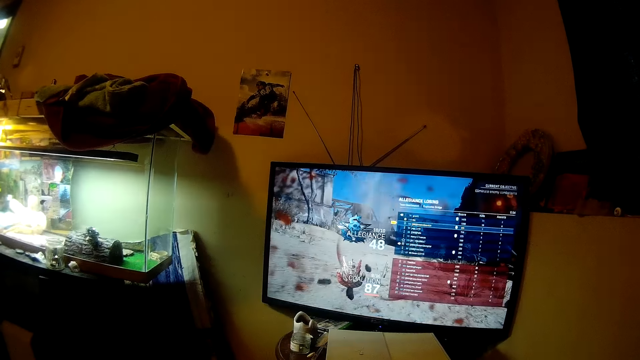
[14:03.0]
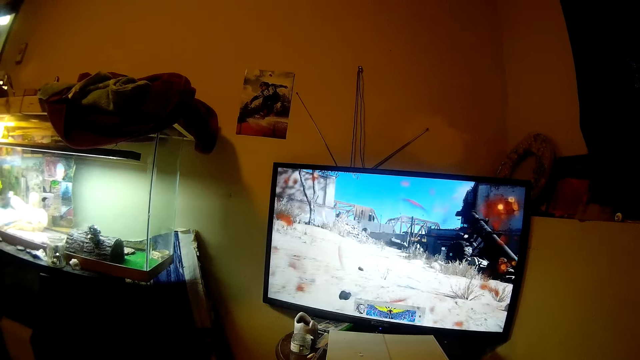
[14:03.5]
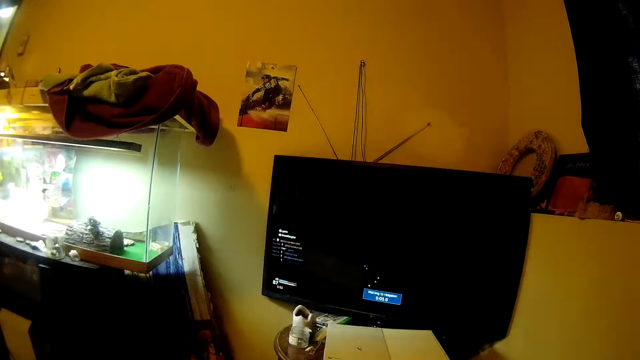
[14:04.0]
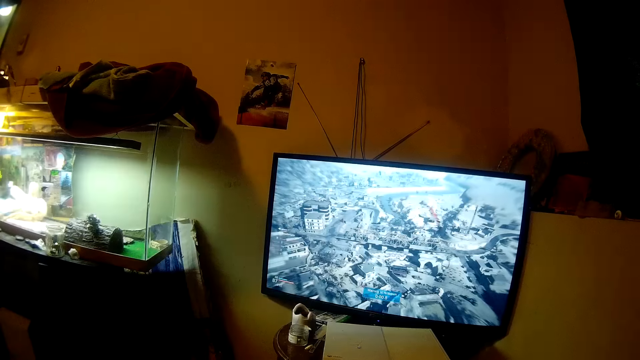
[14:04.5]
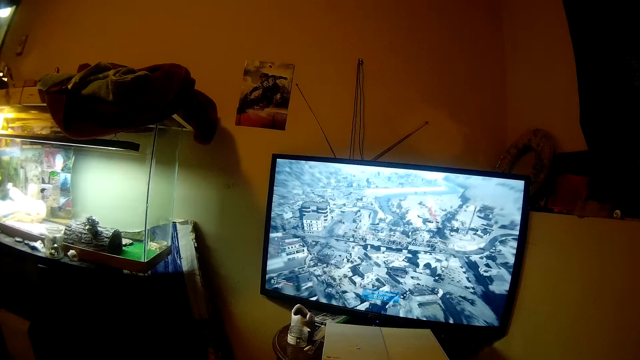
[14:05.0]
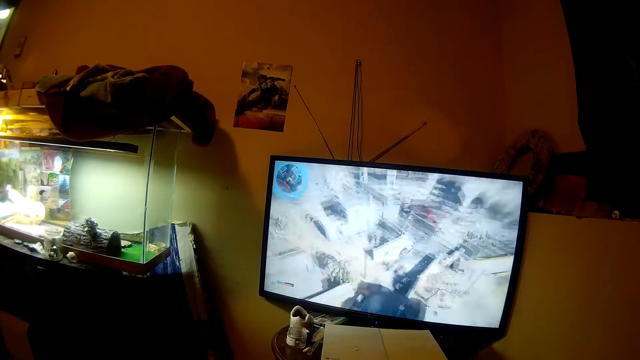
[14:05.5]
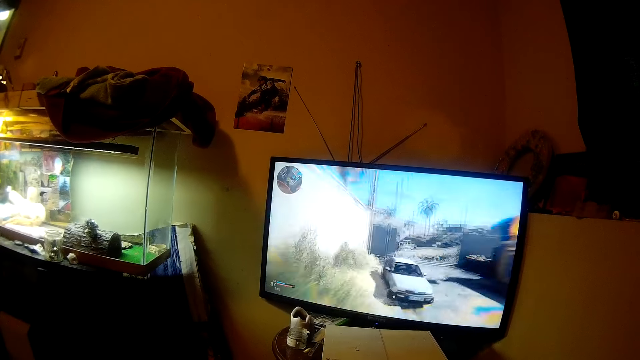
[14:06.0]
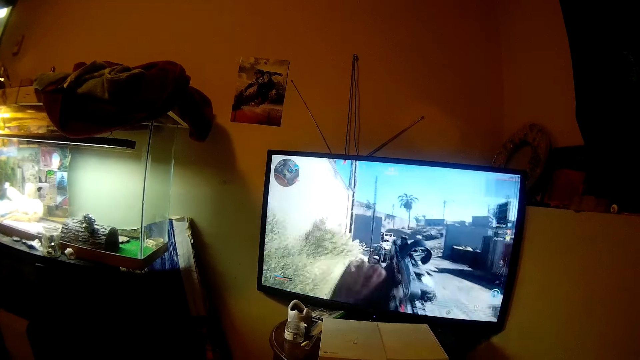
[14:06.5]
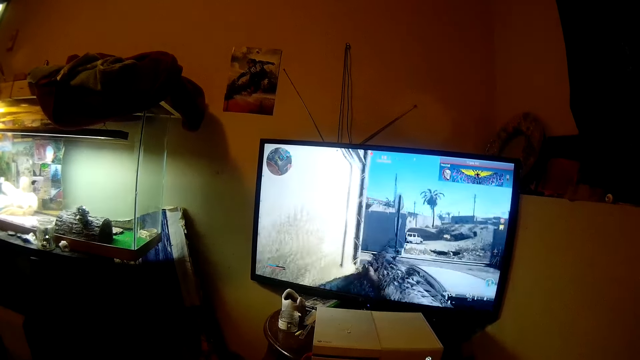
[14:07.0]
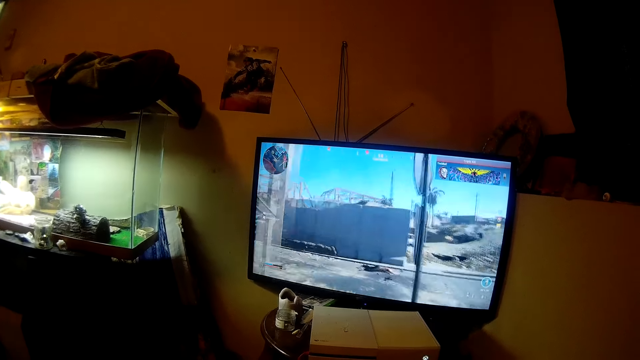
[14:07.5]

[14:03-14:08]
The camera wearer plays the video game.

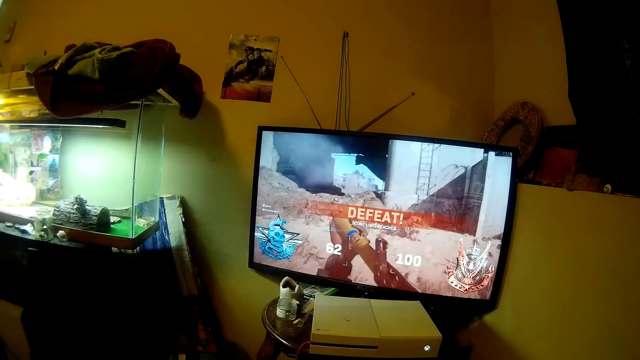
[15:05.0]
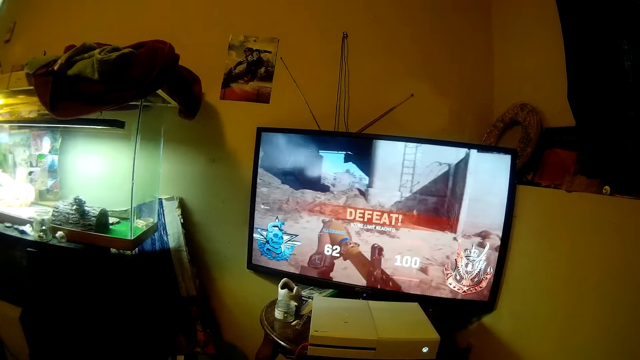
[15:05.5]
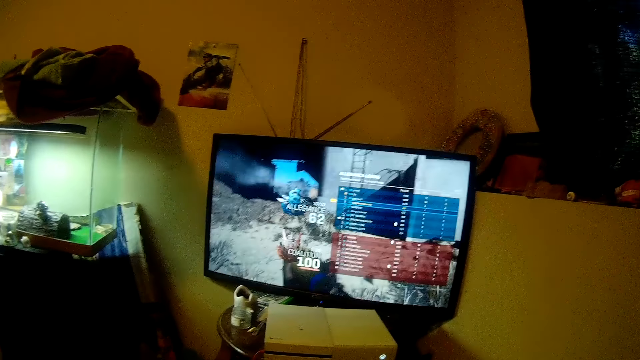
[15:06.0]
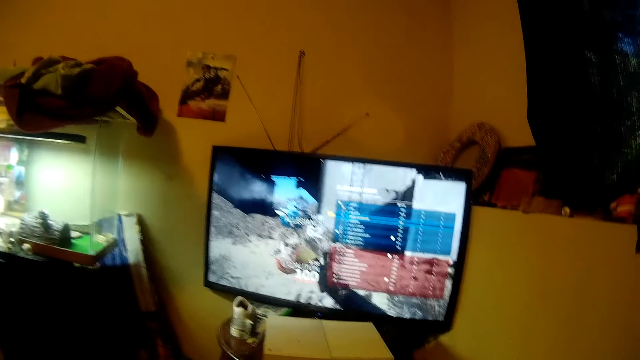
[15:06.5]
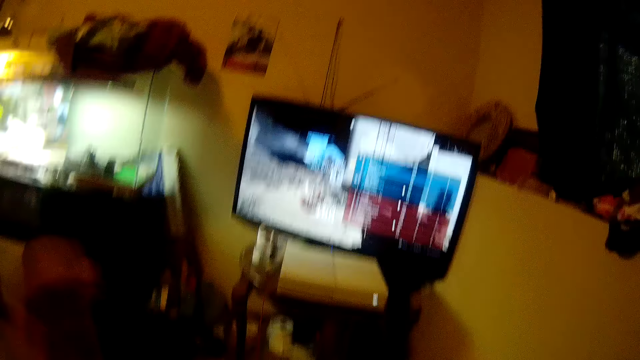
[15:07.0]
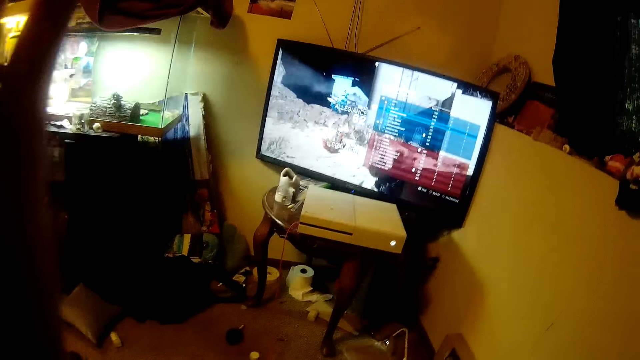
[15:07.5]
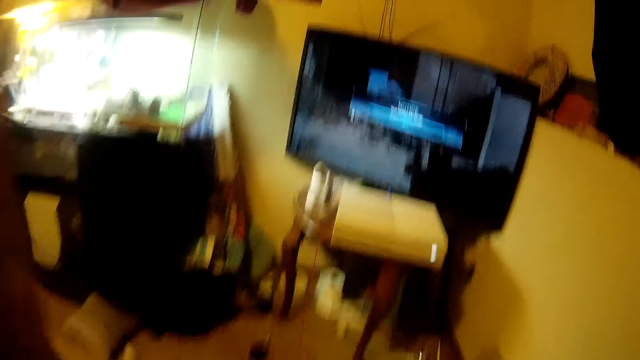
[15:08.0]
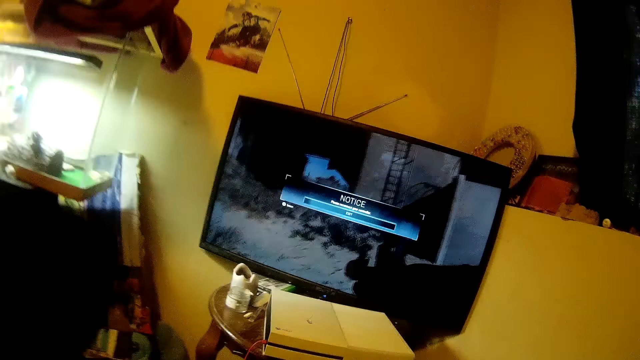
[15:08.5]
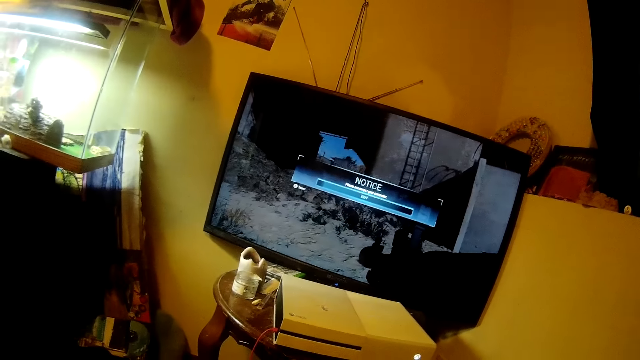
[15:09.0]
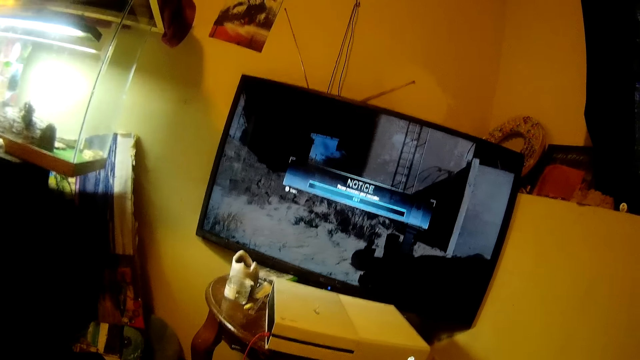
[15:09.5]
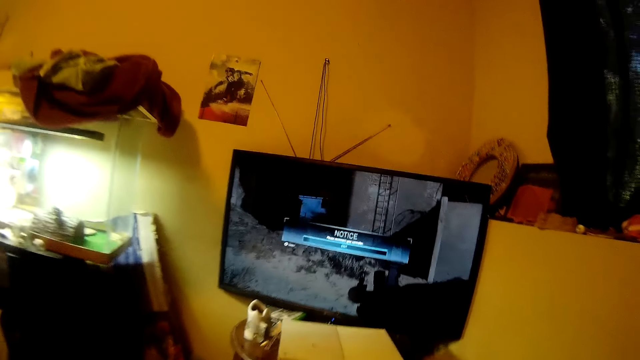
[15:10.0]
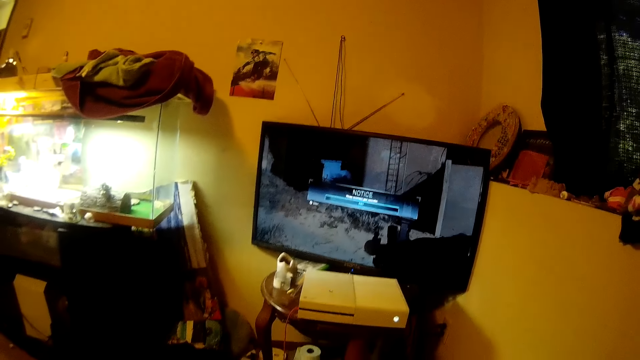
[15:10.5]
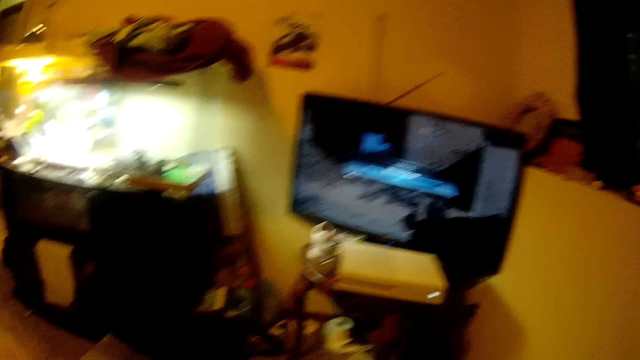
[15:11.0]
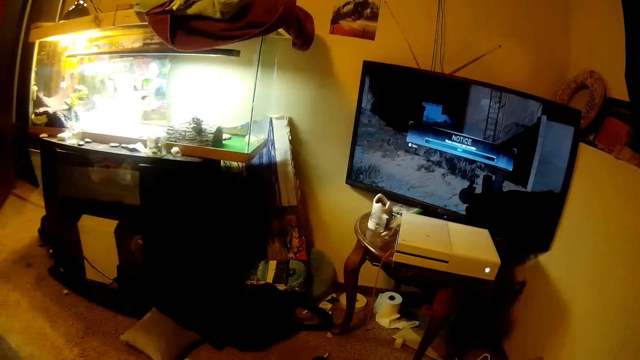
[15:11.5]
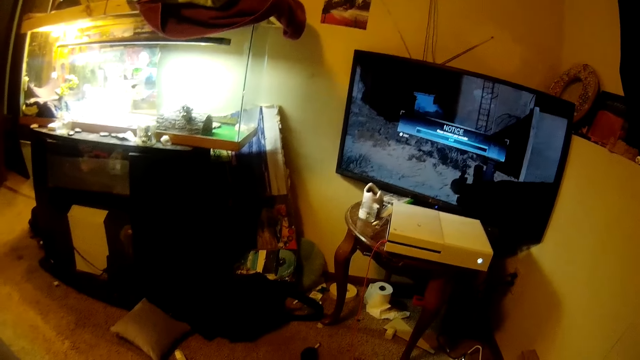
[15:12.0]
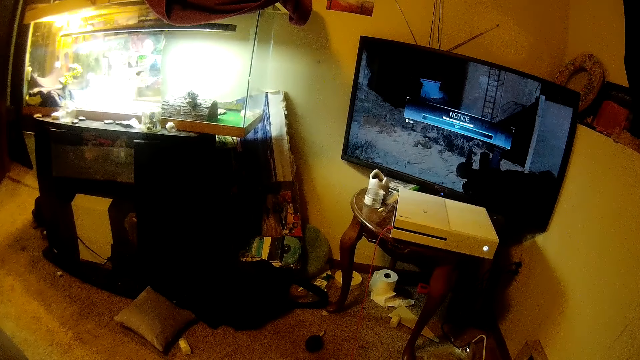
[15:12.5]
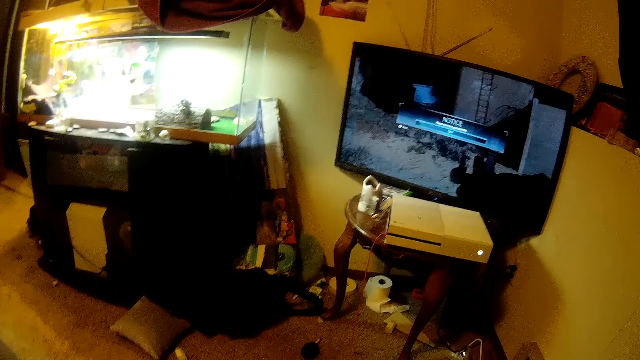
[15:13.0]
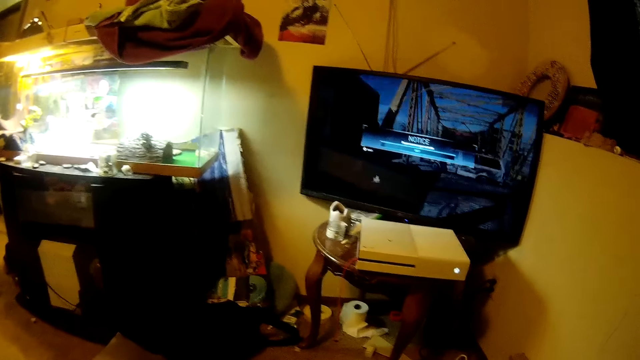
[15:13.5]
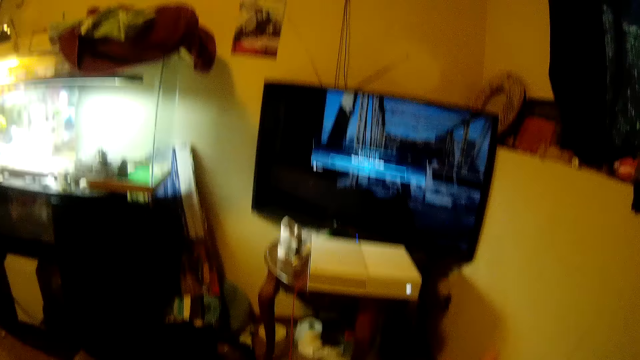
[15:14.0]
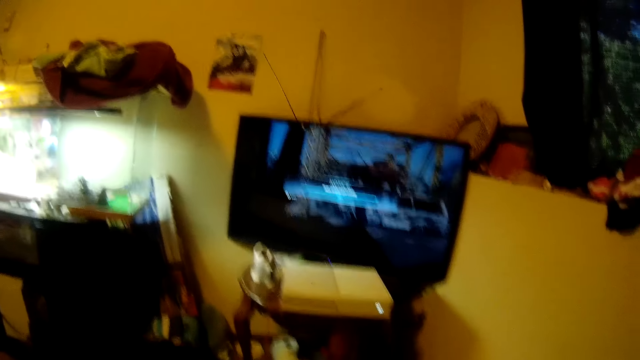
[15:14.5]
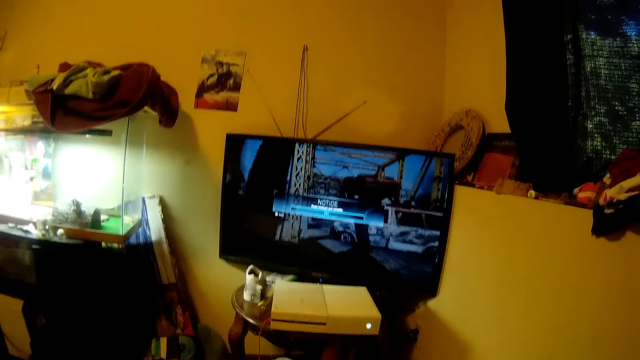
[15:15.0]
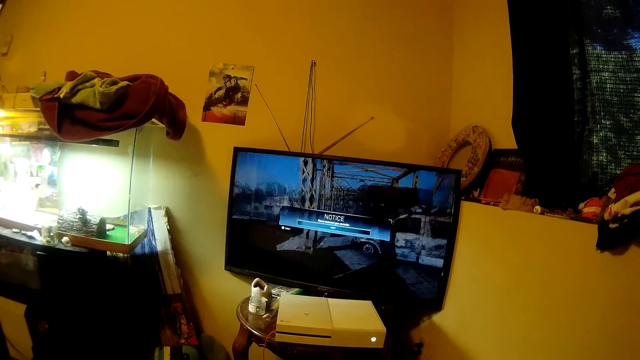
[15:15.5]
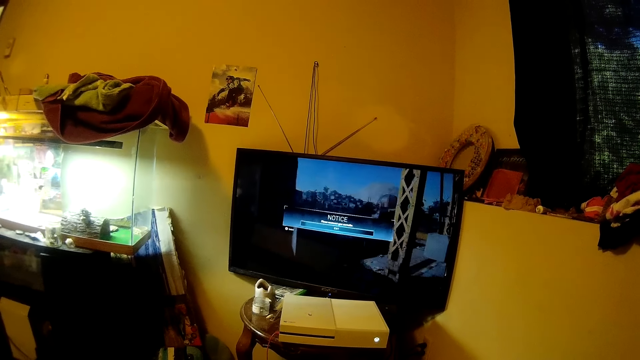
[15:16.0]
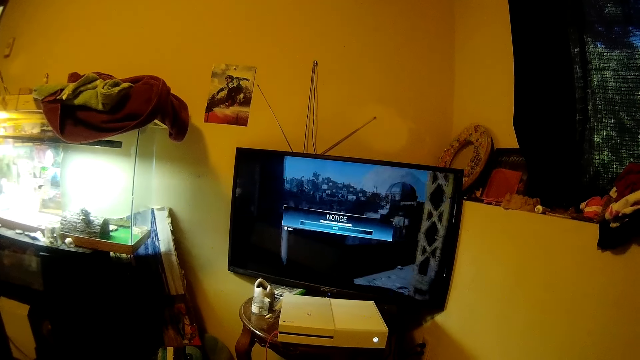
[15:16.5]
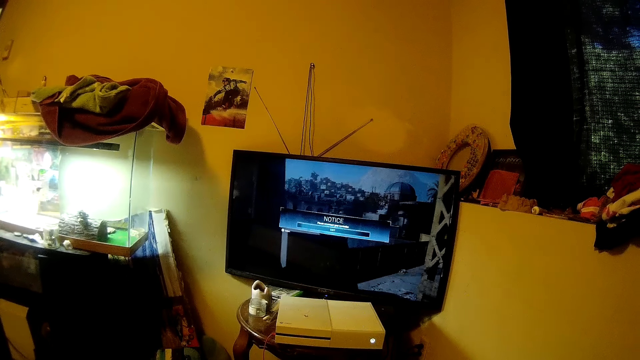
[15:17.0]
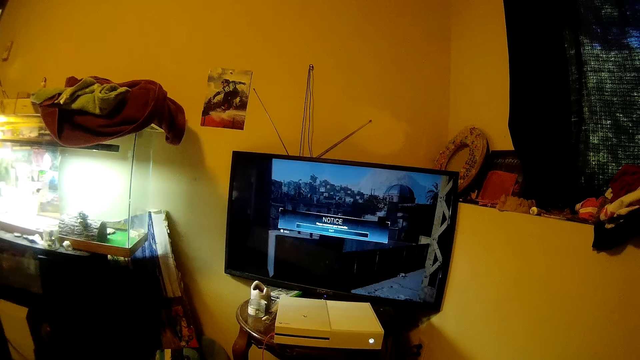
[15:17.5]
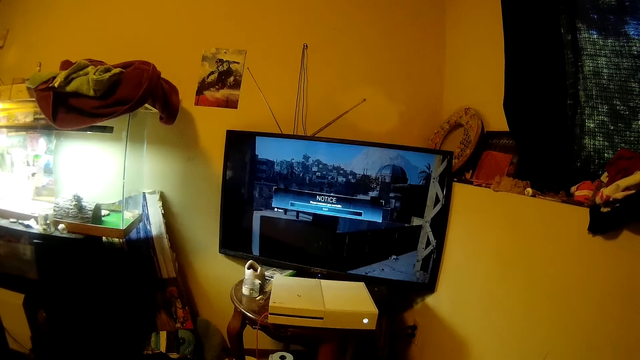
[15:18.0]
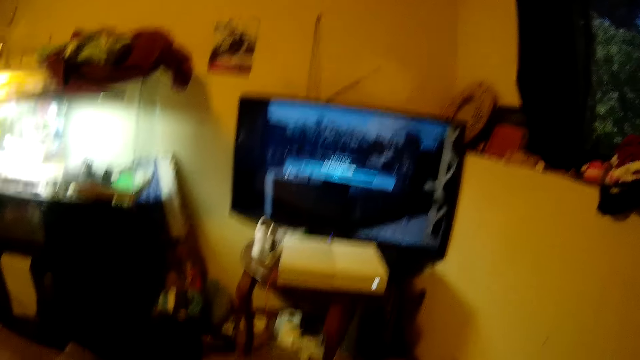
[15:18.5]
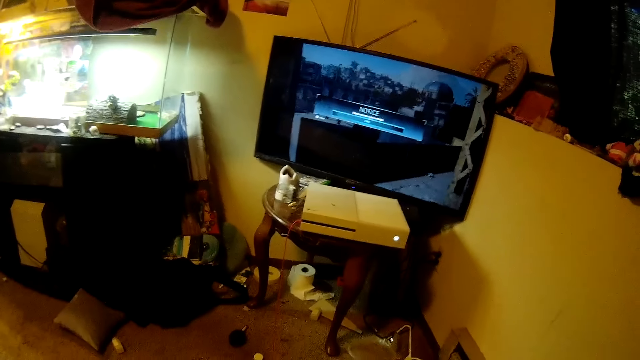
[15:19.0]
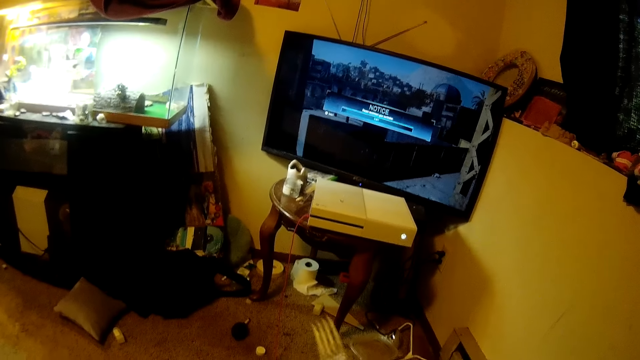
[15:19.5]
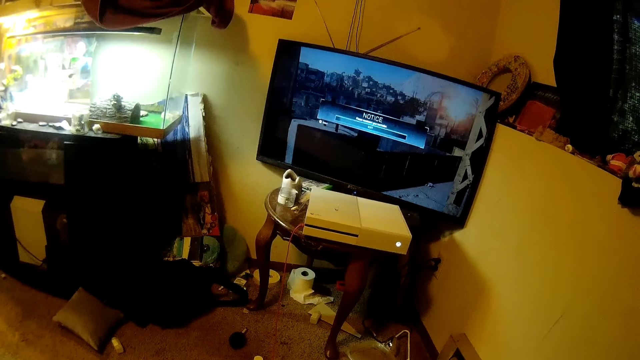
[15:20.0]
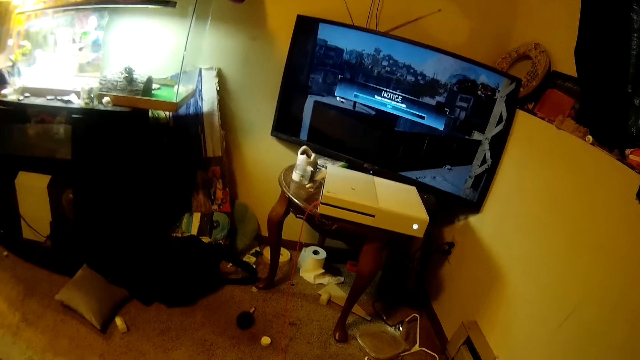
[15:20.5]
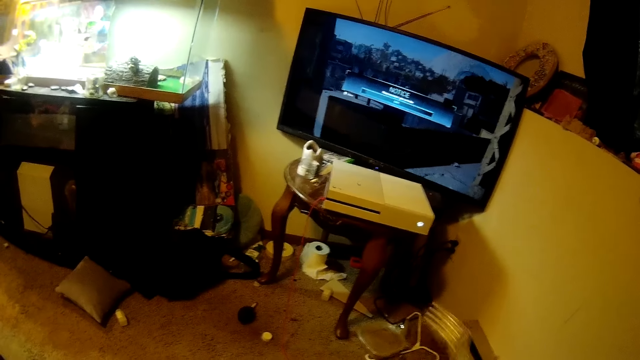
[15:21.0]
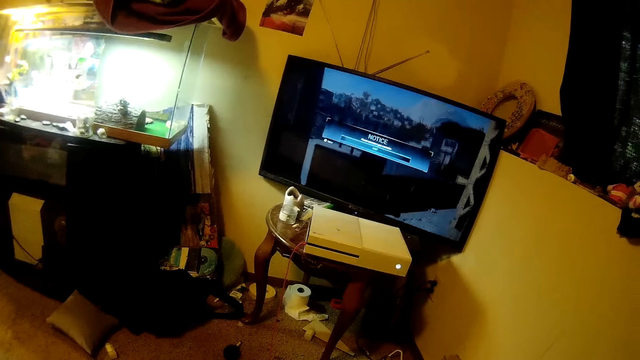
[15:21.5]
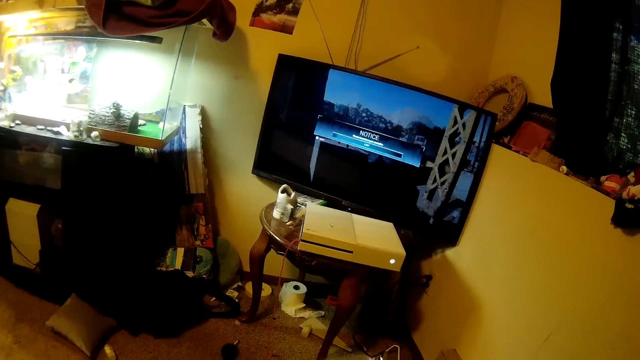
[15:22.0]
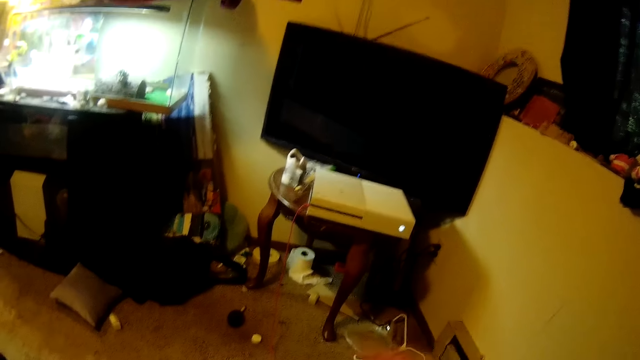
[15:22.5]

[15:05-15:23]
The camera wearer adjusts the camera. She adjusts her position. She plays the video game. She moves a fork.
